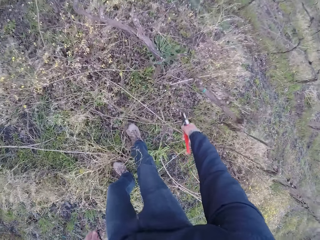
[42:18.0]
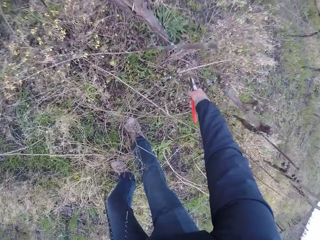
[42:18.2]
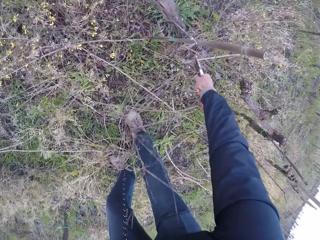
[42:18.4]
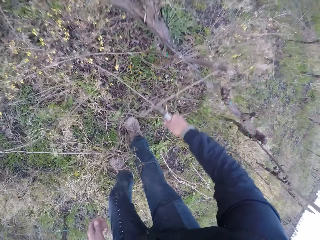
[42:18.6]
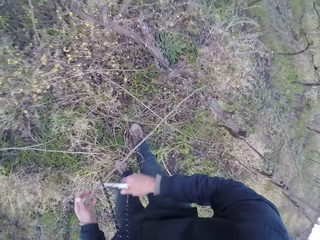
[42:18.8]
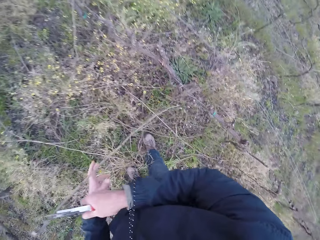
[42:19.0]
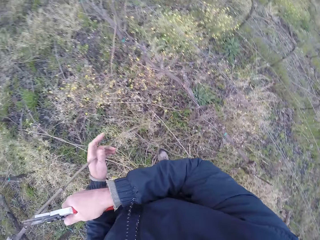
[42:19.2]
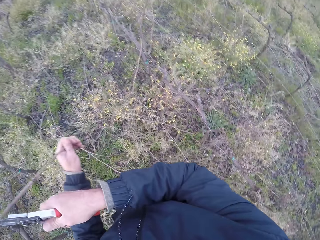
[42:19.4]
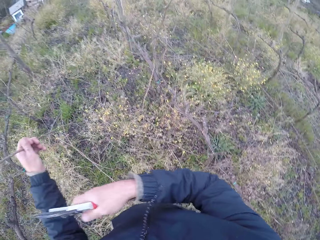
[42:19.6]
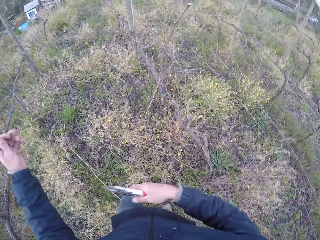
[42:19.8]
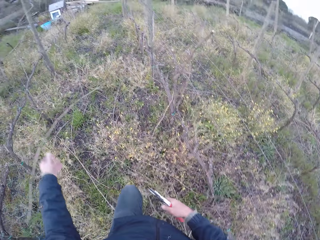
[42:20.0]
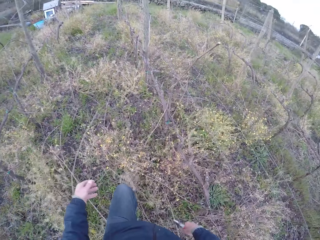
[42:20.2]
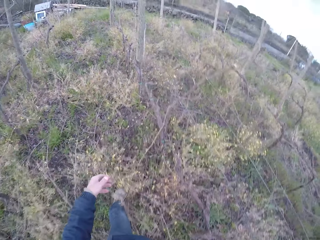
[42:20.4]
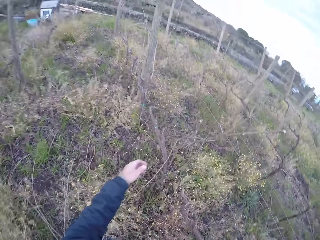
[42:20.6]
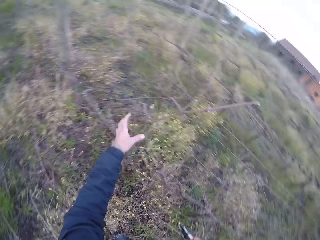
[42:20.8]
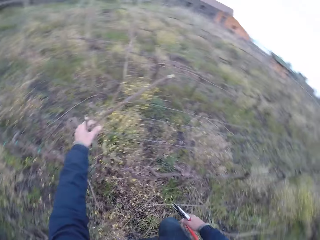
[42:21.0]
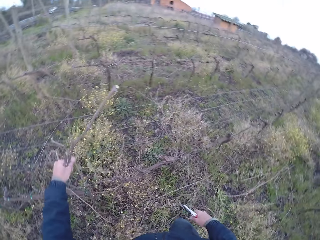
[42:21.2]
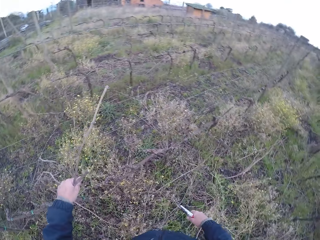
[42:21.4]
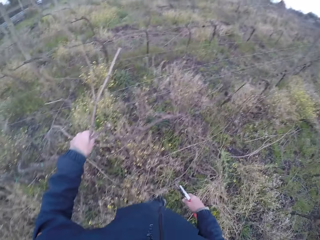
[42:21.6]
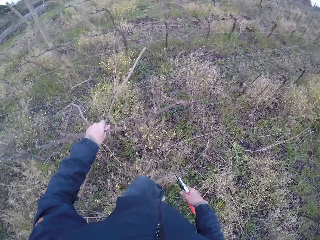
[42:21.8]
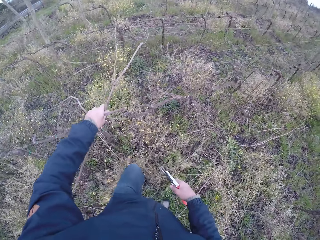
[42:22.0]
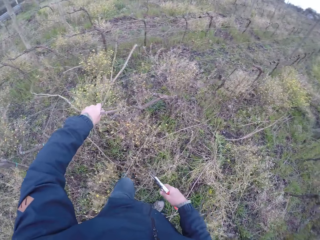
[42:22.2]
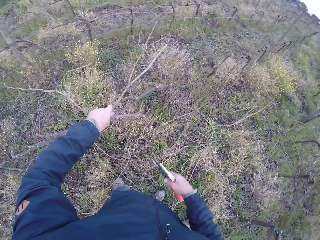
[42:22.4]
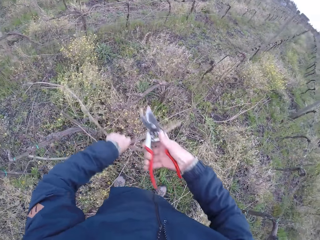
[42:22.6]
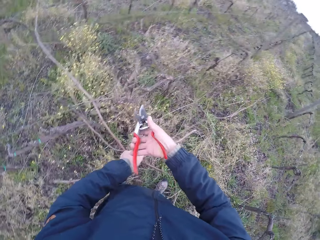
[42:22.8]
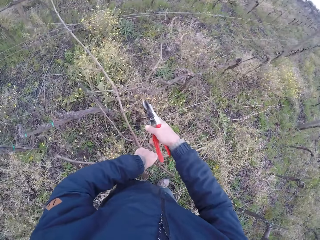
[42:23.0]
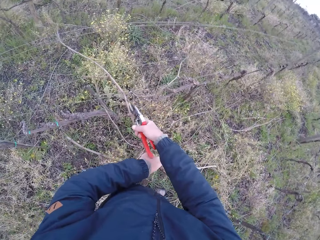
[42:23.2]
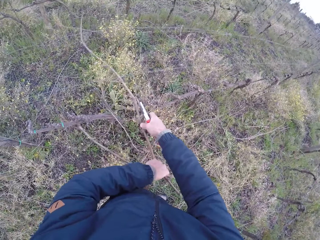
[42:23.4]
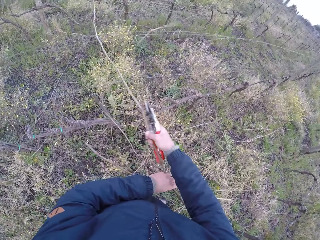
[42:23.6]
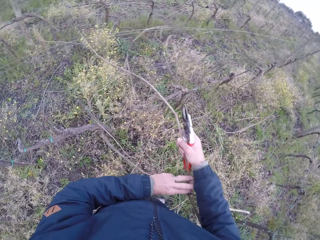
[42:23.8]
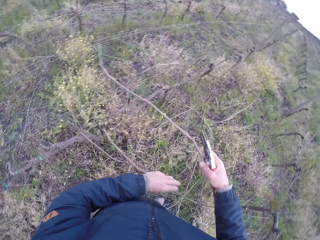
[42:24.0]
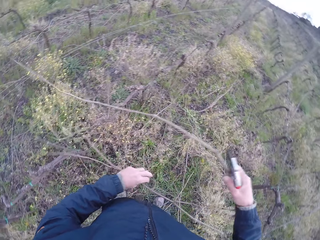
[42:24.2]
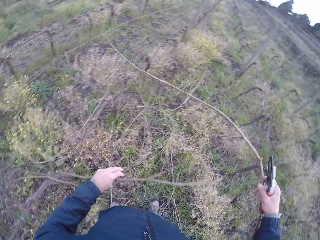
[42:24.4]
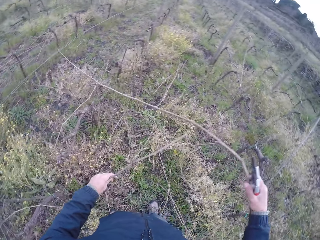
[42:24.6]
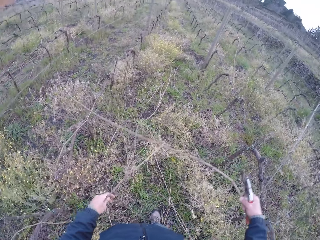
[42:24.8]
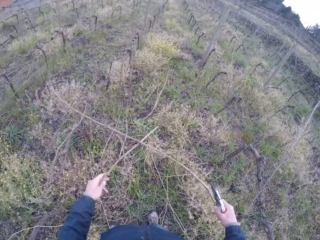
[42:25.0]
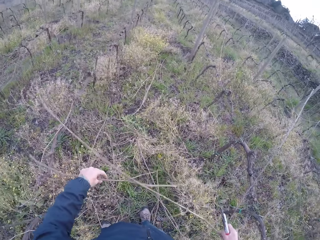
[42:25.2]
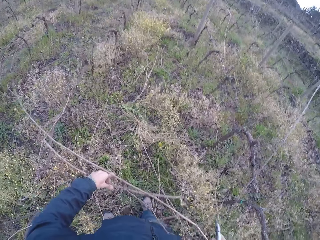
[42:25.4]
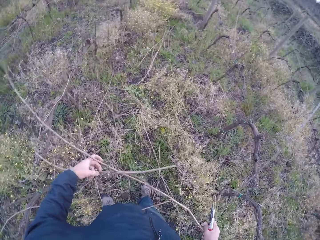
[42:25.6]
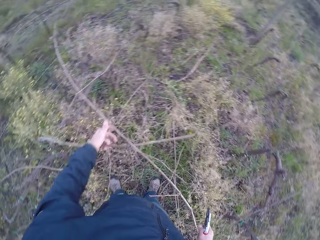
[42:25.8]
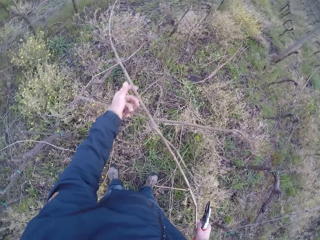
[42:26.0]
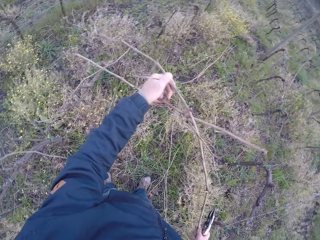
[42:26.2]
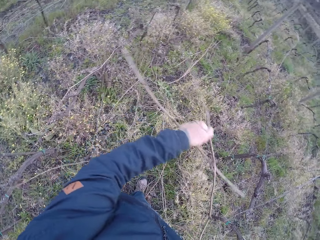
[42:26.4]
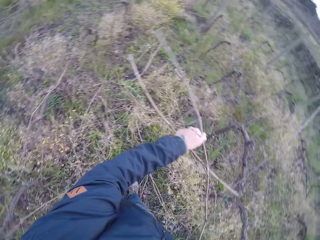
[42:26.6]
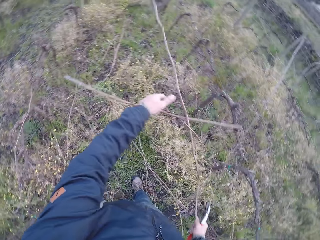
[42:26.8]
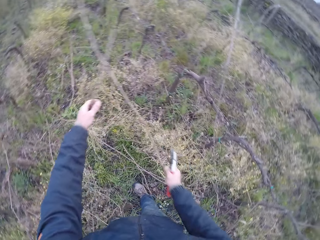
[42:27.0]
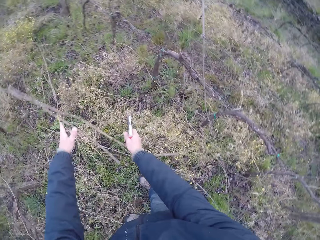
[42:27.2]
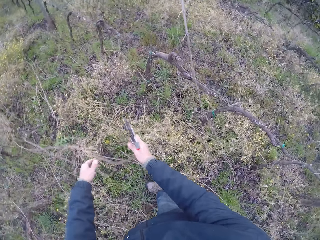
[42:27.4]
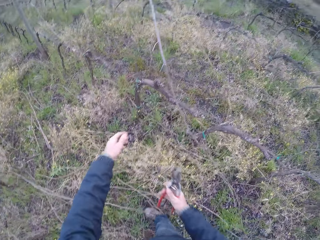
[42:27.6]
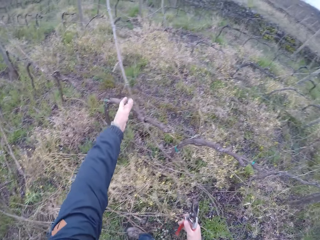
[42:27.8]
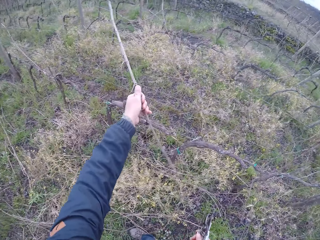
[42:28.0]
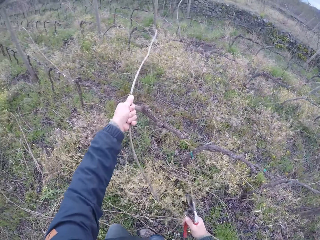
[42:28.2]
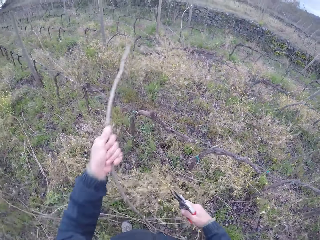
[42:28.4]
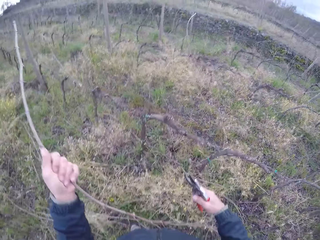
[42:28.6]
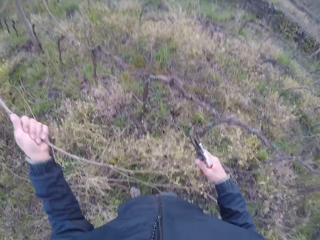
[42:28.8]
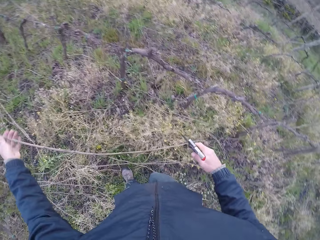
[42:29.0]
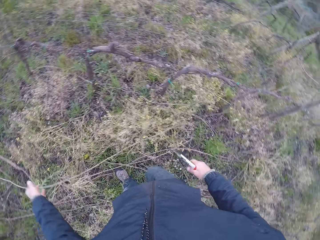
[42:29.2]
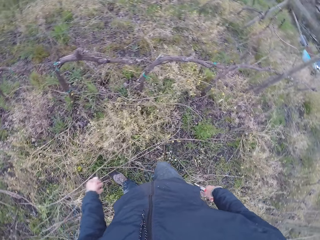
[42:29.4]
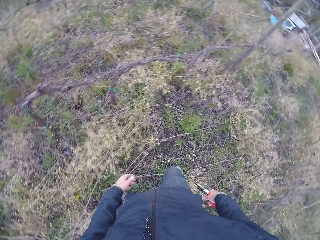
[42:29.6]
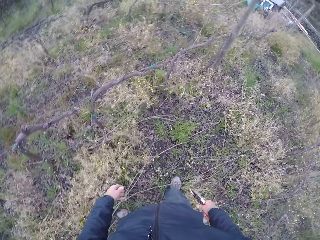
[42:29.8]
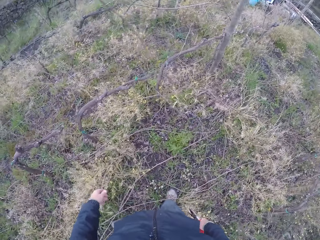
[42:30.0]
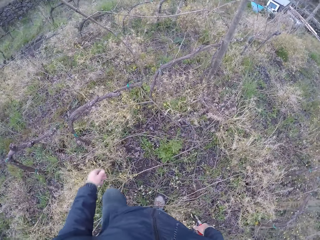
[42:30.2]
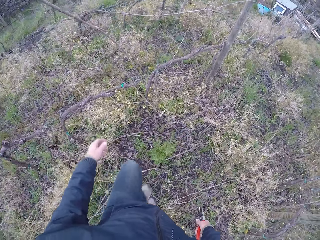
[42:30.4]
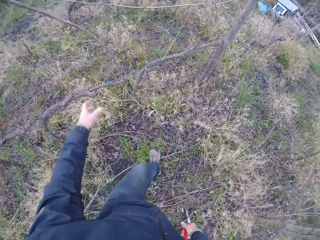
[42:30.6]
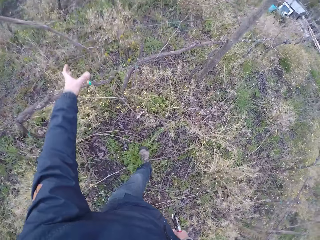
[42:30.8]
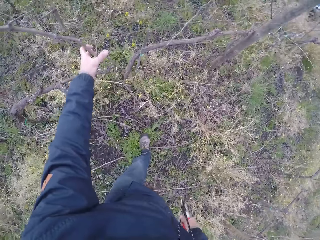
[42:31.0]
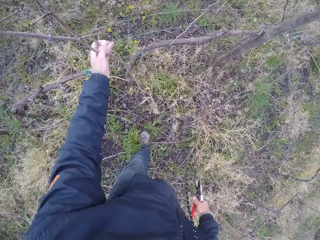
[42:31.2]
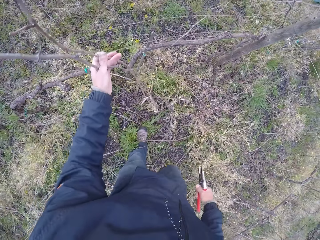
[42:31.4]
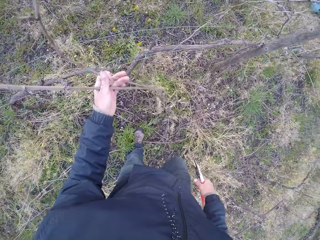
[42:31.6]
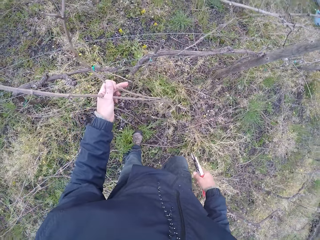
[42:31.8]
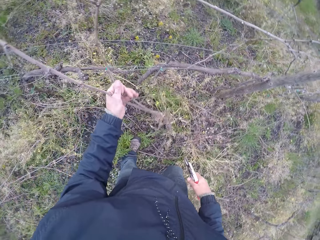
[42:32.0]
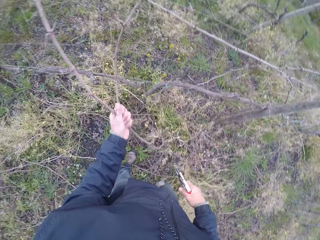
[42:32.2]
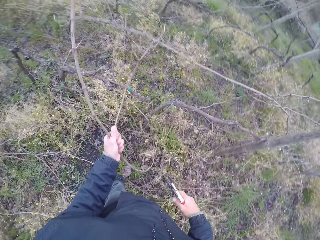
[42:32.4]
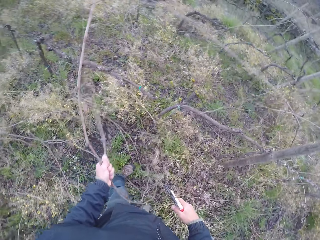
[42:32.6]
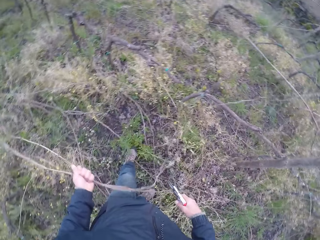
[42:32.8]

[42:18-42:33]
The camera wearer cuts off a branch with the pair of secateurs in his right hand. He picks up a stick from the ground with the pliers in the right hand and holds the stick with the left hand. He drops the branch in his left hand on the floor. He holds a branch with his left hand and looks around. He cuts off a branch with the pair of secateurs in his right hand. He pulls the sticks with the left hand and pulls the sticks with both hands. He drops the branch in his left hand on the floor. He pulls the sticks with the left hand and drops the stick on the ground with the left hand. He holds a branch with his left hand. He pulls the sticks with the left hand.

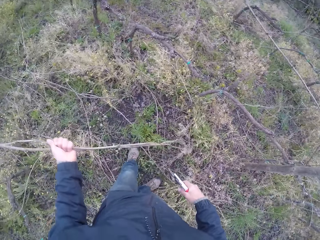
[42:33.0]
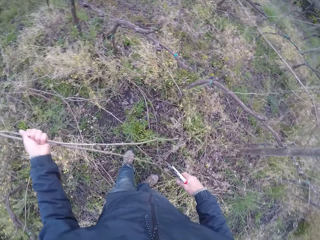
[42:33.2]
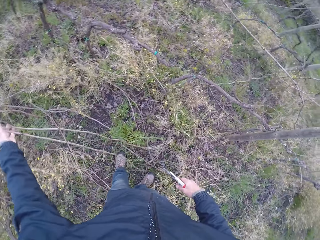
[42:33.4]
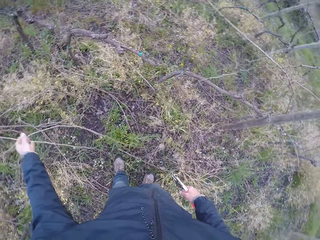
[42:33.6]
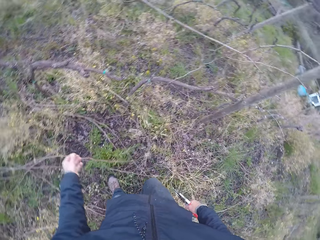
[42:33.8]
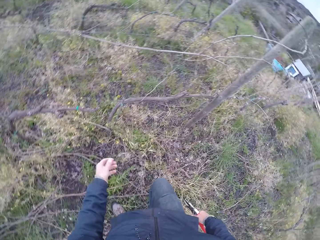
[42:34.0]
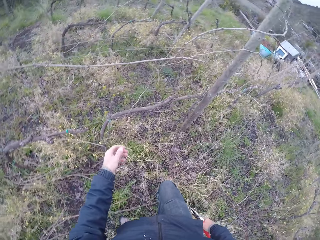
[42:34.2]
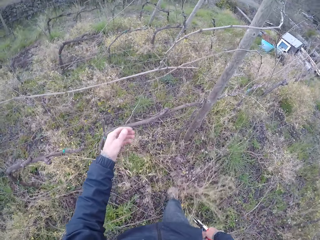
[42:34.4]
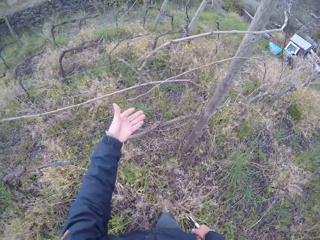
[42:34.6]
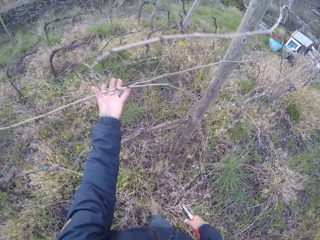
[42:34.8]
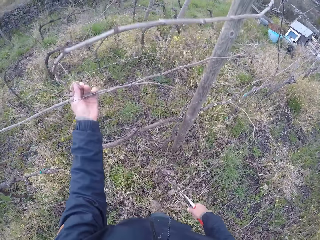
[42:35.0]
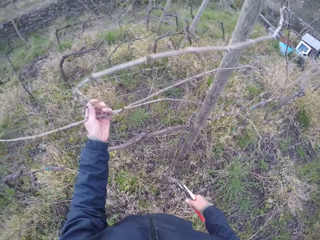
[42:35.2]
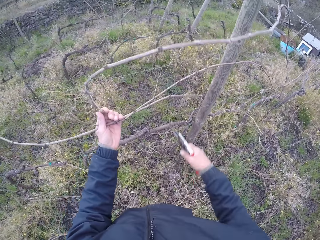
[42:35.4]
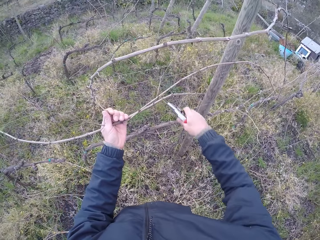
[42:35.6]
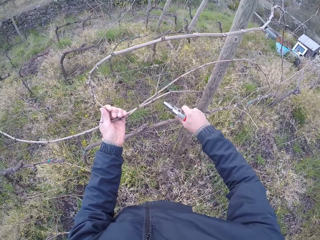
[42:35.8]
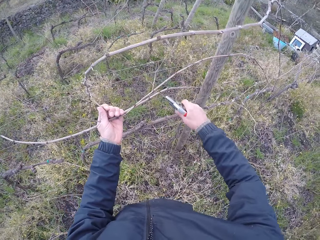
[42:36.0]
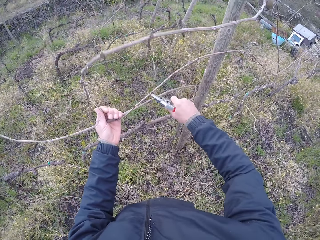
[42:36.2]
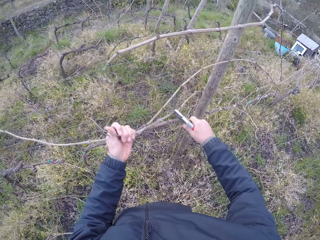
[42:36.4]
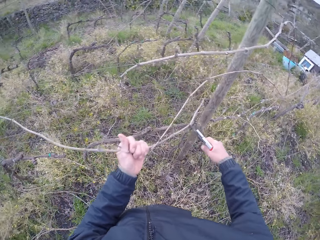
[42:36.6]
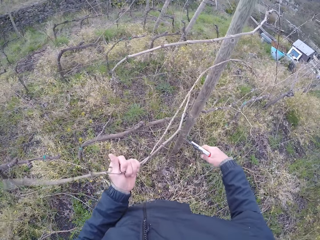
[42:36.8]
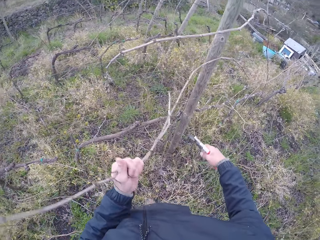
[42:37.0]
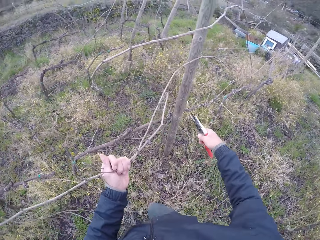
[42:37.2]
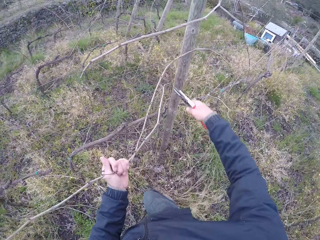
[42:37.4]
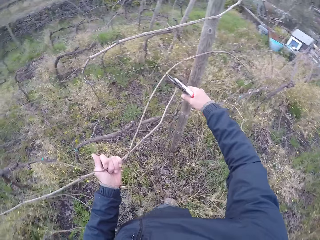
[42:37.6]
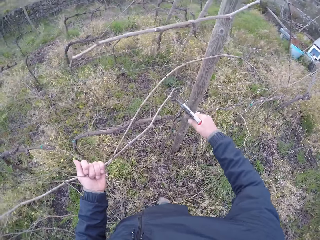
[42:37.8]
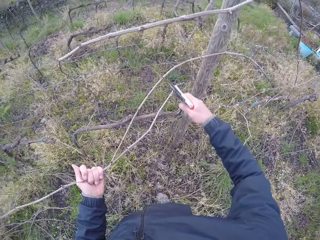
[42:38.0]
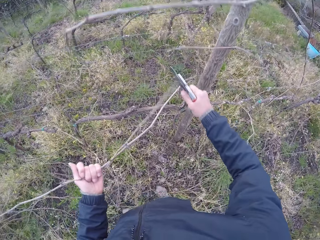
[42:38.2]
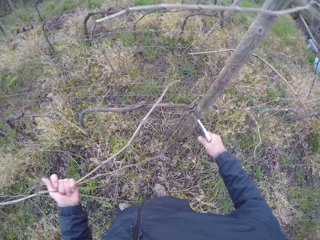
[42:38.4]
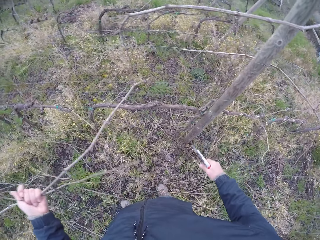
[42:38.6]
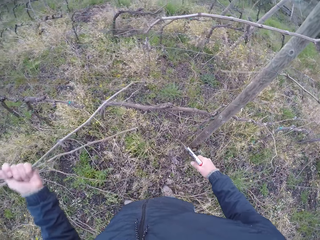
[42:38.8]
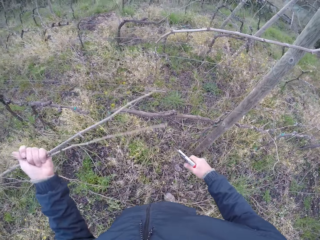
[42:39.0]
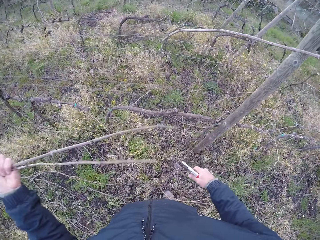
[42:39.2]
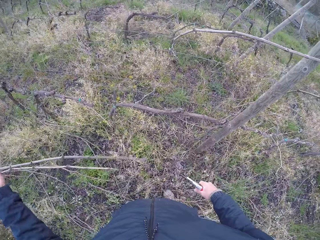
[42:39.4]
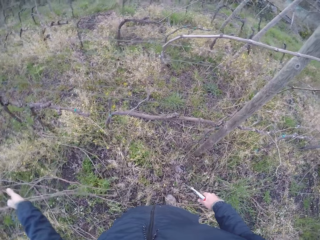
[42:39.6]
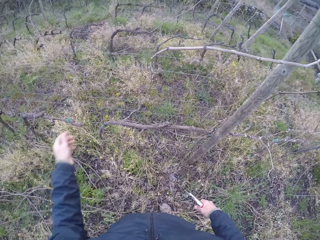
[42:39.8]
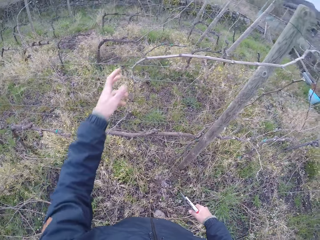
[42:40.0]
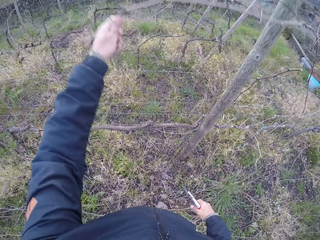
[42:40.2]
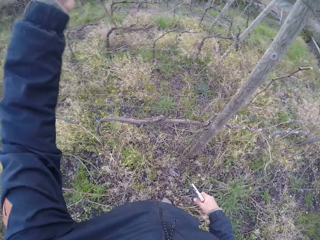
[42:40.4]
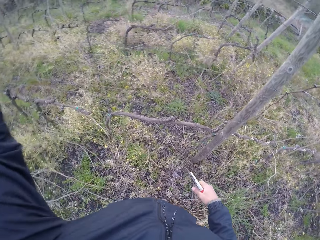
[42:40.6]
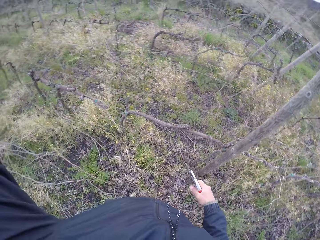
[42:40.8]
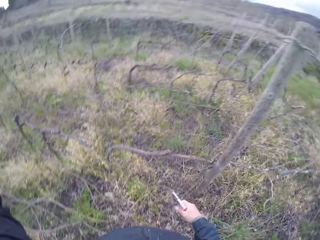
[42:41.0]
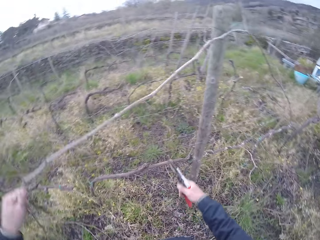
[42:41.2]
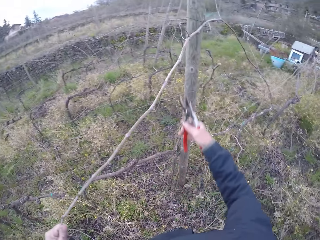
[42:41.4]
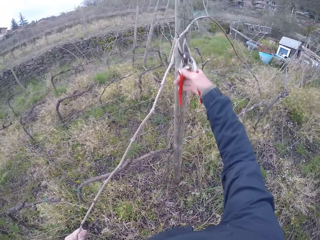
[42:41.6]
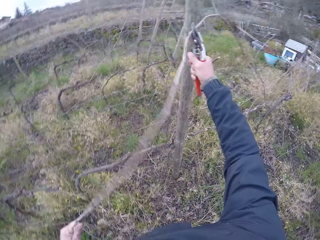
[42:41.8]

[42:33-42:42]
The camera wearer drops the branch in his left hand on the floor. He holds a branch with his left hand. He cuts off the branch with the pair of secateurs in his right hand. He pulls the sticks with the left hand. He drops the branch in his left hand on the floor. He holds a branch with his left hand. He pulls the sticks with the left hand.
